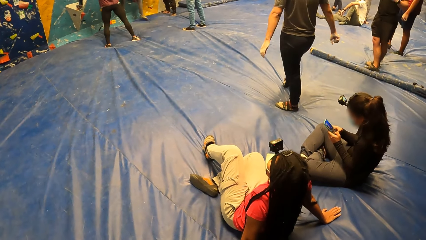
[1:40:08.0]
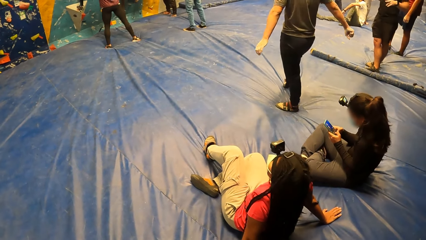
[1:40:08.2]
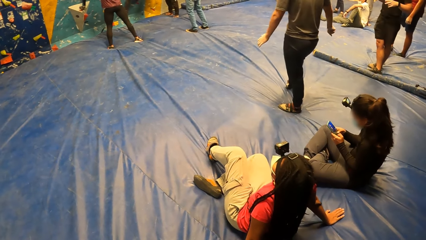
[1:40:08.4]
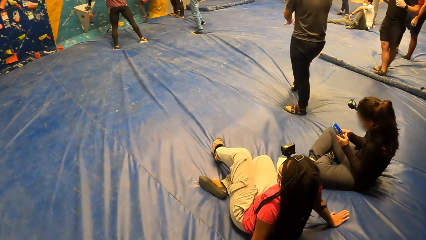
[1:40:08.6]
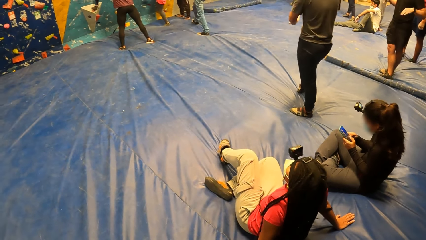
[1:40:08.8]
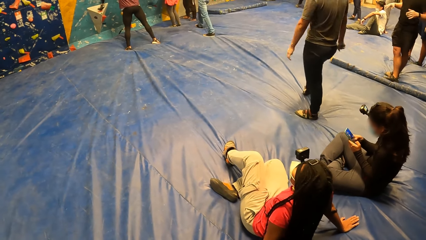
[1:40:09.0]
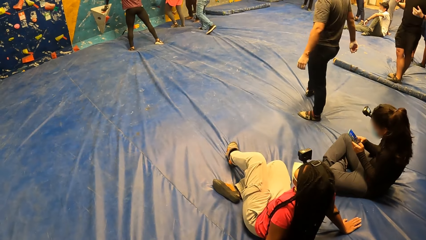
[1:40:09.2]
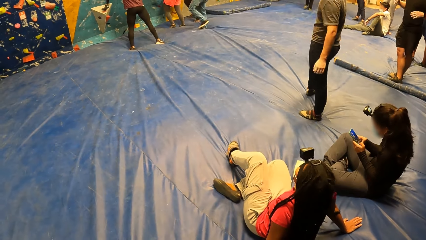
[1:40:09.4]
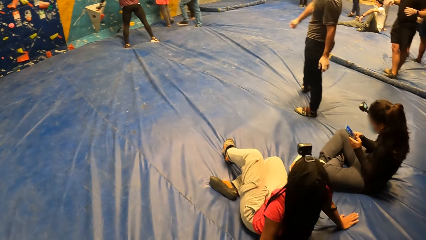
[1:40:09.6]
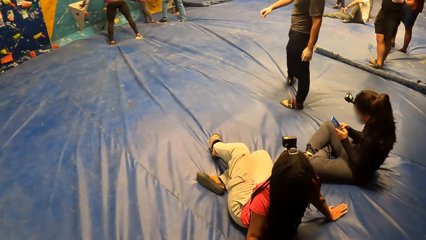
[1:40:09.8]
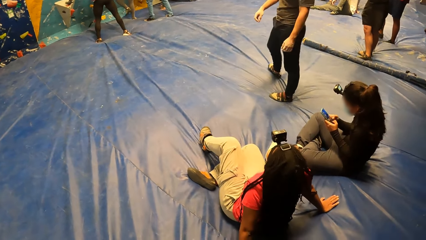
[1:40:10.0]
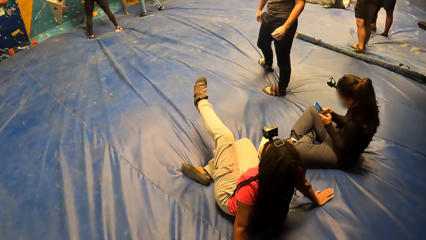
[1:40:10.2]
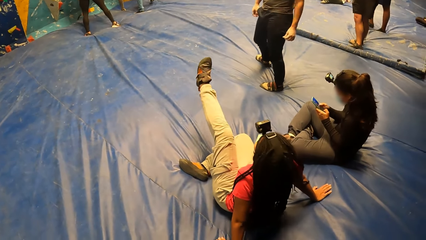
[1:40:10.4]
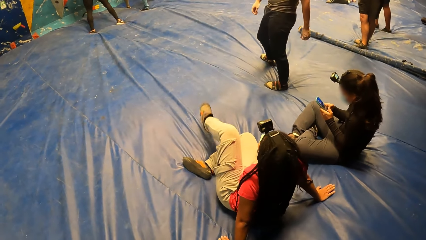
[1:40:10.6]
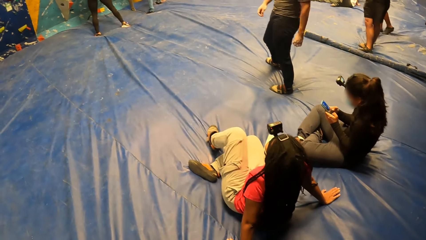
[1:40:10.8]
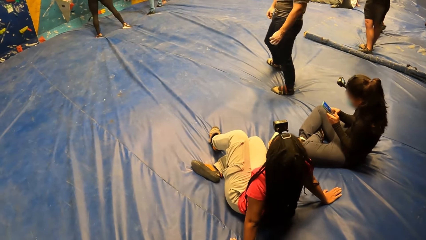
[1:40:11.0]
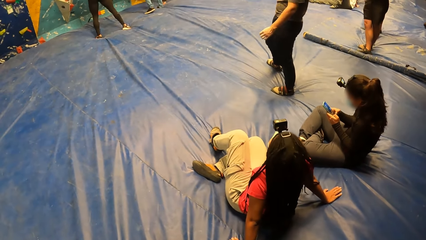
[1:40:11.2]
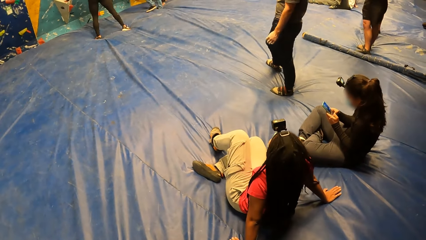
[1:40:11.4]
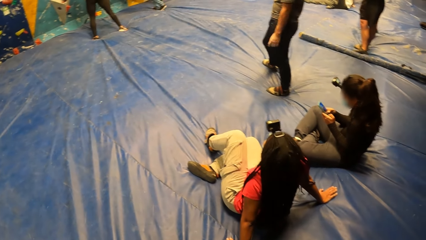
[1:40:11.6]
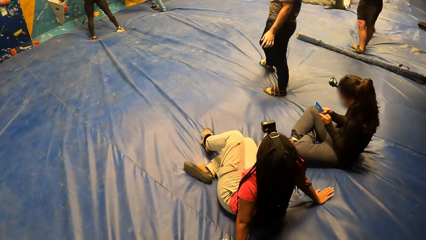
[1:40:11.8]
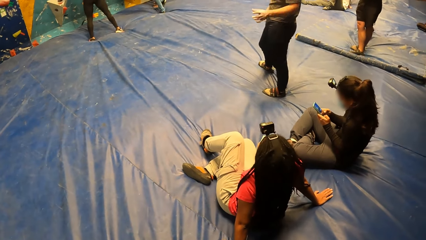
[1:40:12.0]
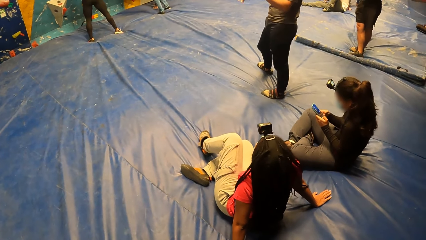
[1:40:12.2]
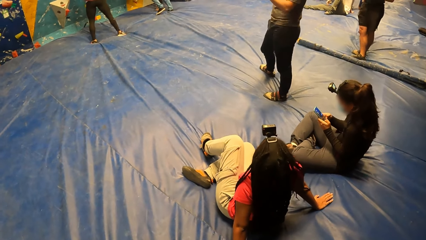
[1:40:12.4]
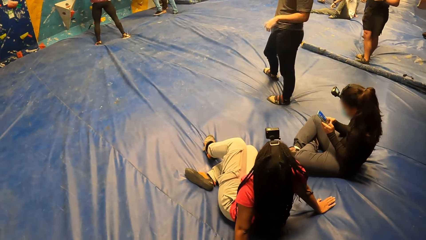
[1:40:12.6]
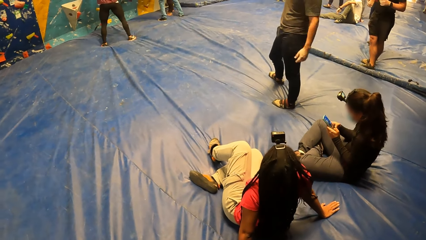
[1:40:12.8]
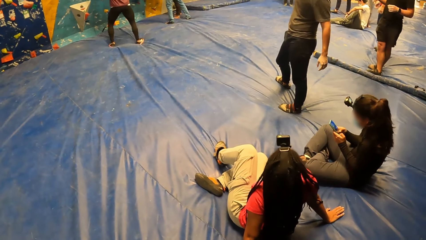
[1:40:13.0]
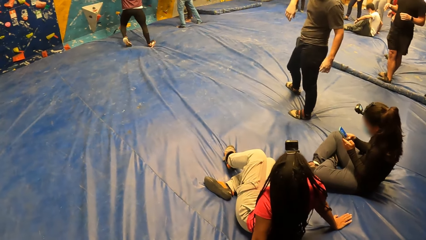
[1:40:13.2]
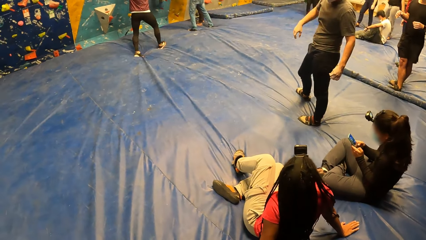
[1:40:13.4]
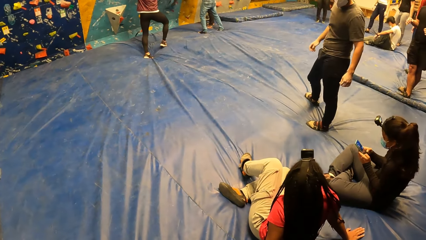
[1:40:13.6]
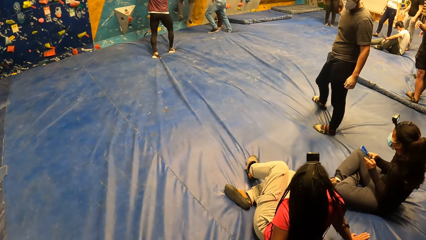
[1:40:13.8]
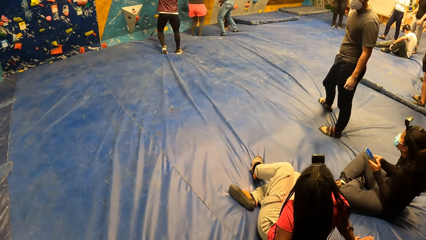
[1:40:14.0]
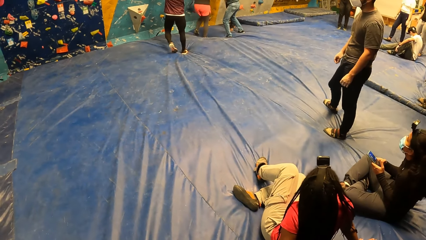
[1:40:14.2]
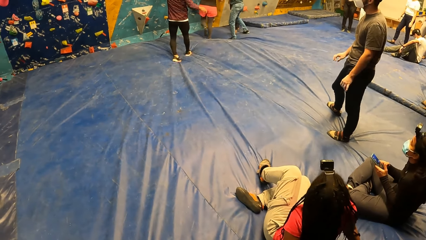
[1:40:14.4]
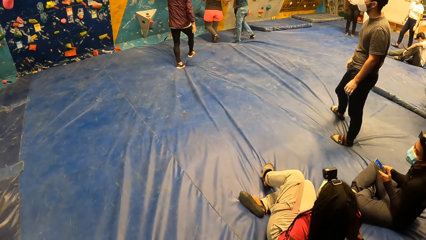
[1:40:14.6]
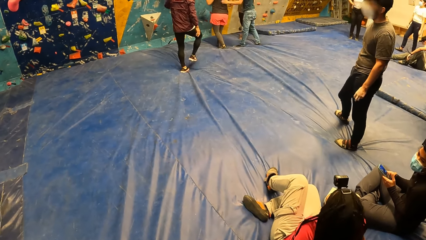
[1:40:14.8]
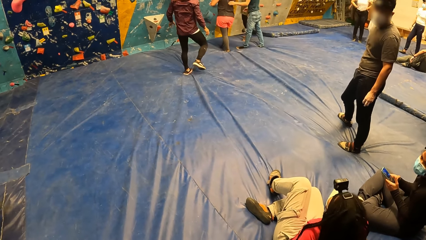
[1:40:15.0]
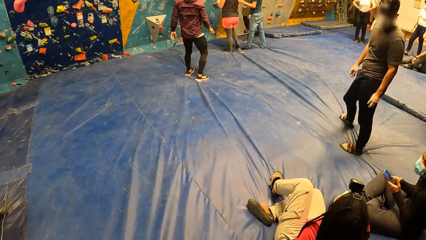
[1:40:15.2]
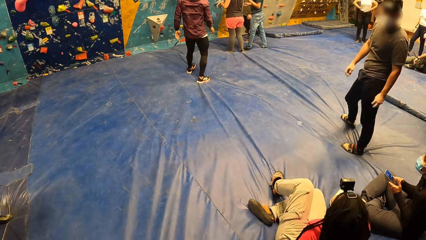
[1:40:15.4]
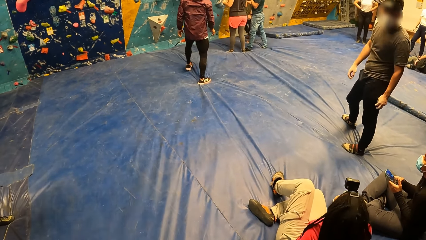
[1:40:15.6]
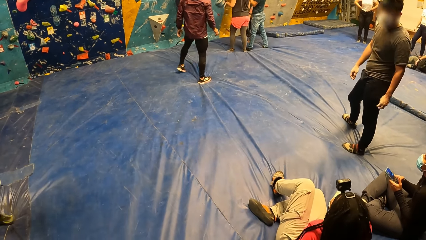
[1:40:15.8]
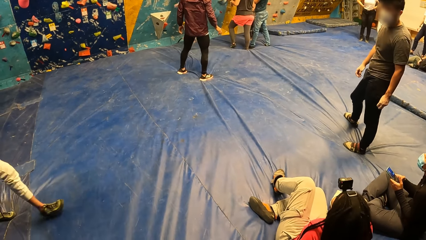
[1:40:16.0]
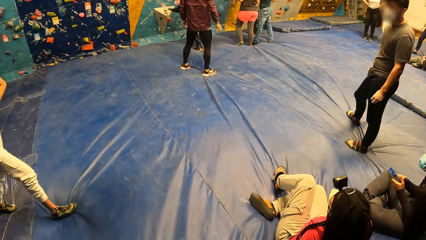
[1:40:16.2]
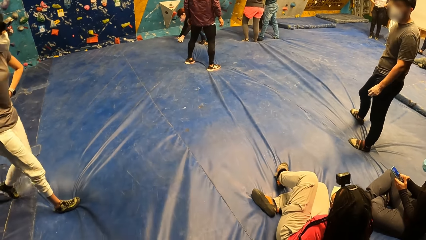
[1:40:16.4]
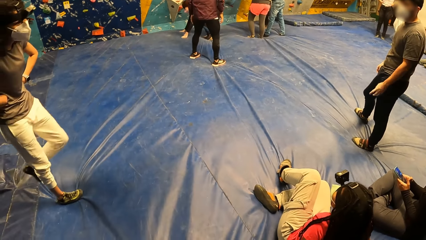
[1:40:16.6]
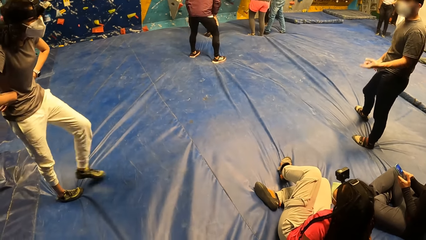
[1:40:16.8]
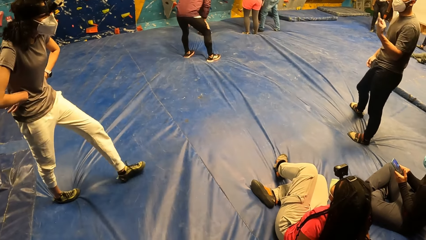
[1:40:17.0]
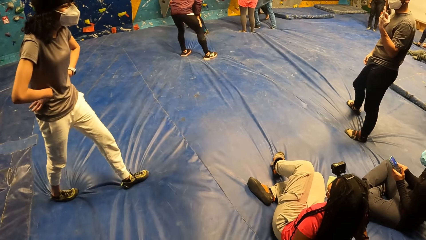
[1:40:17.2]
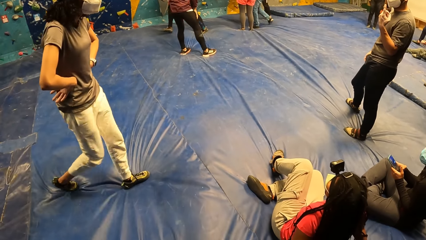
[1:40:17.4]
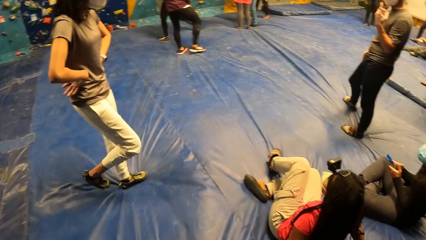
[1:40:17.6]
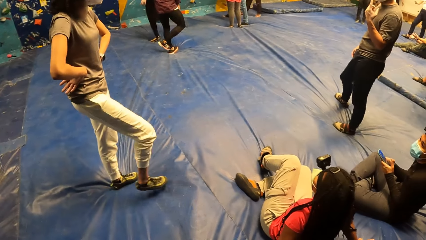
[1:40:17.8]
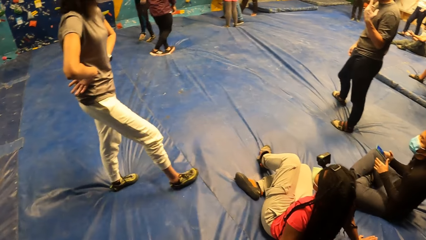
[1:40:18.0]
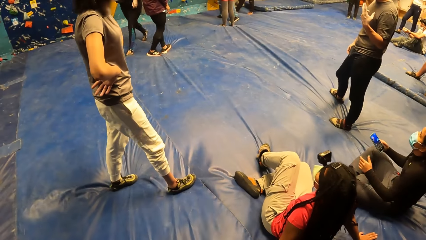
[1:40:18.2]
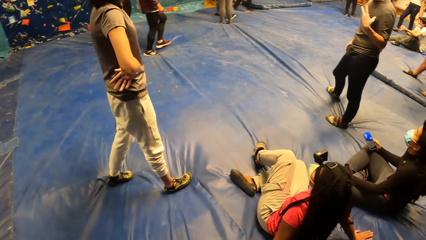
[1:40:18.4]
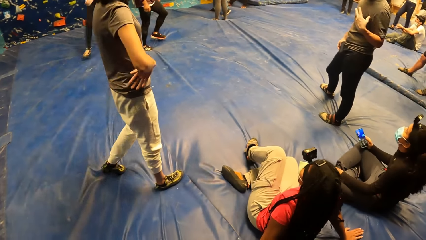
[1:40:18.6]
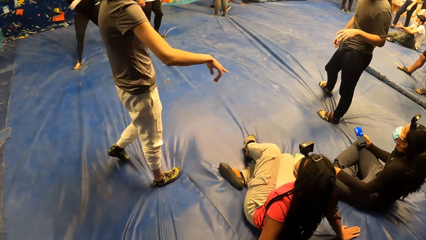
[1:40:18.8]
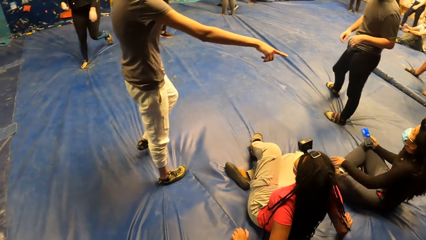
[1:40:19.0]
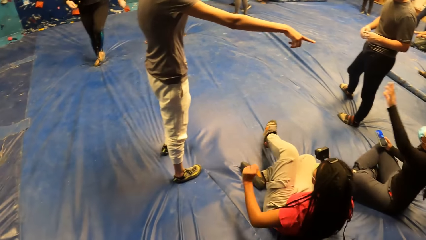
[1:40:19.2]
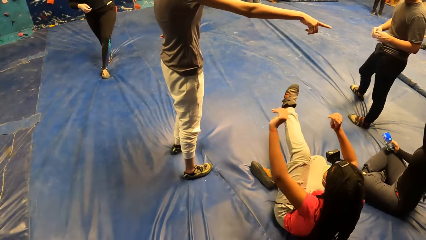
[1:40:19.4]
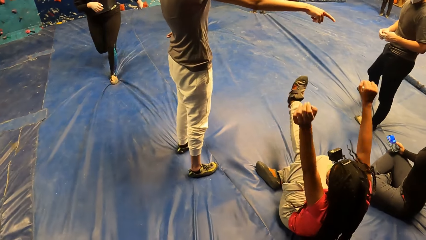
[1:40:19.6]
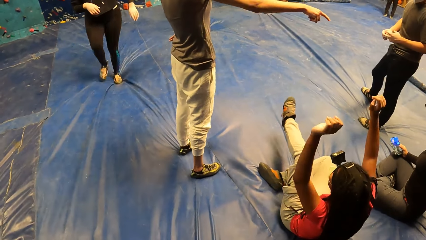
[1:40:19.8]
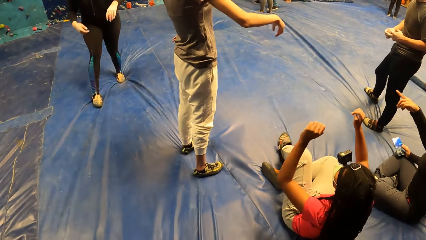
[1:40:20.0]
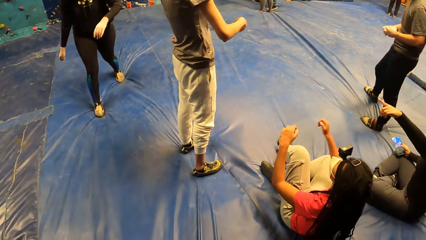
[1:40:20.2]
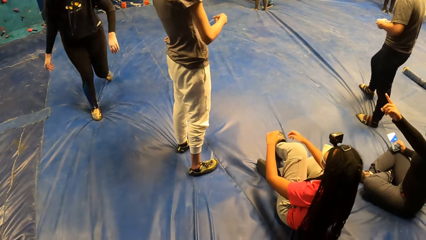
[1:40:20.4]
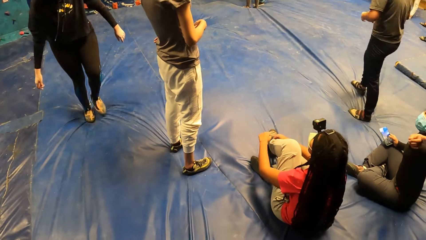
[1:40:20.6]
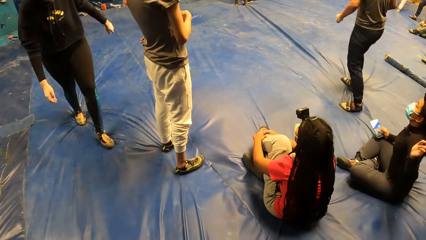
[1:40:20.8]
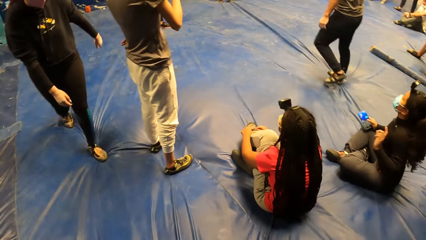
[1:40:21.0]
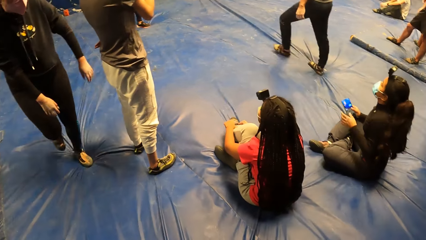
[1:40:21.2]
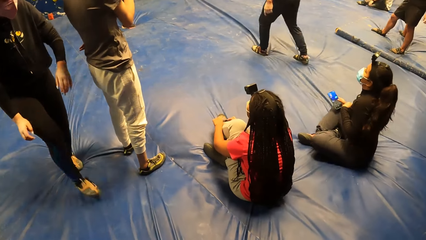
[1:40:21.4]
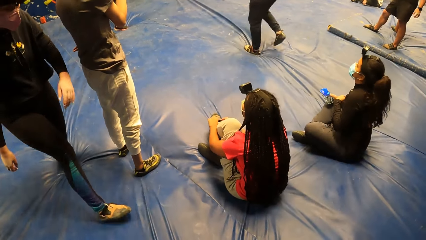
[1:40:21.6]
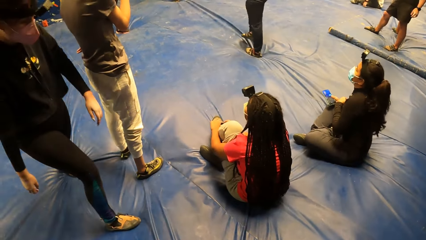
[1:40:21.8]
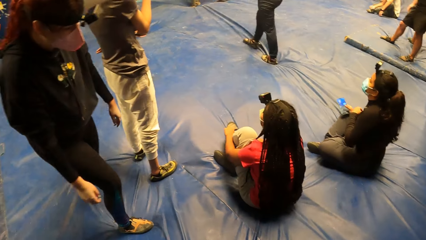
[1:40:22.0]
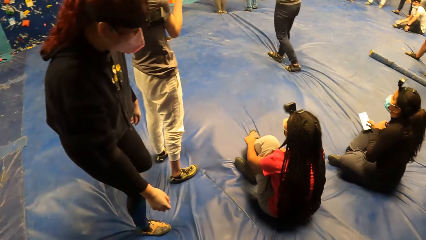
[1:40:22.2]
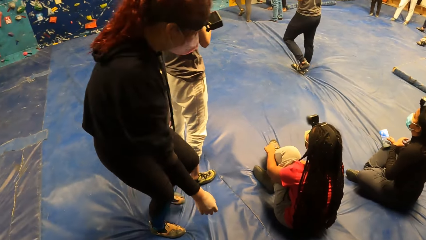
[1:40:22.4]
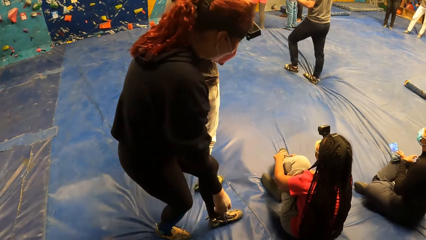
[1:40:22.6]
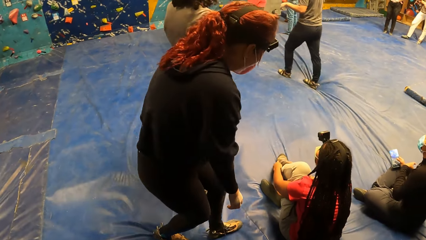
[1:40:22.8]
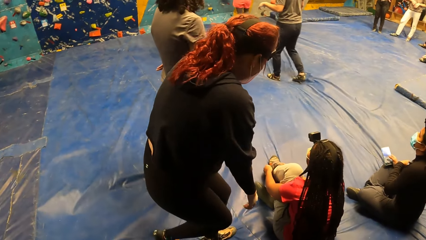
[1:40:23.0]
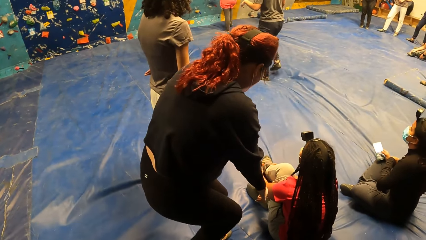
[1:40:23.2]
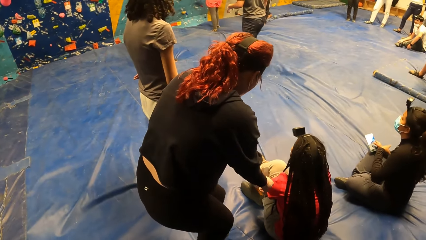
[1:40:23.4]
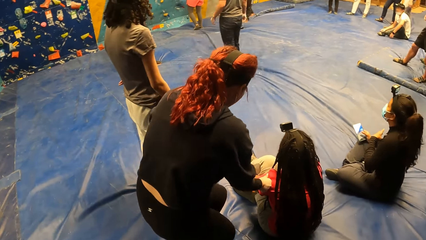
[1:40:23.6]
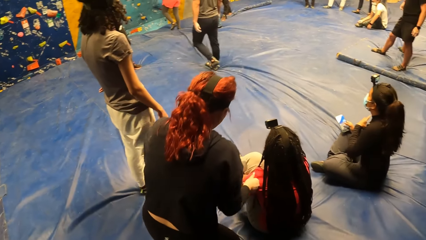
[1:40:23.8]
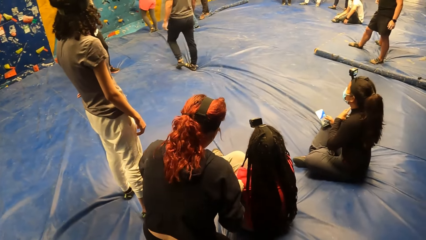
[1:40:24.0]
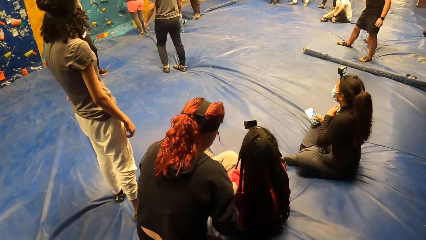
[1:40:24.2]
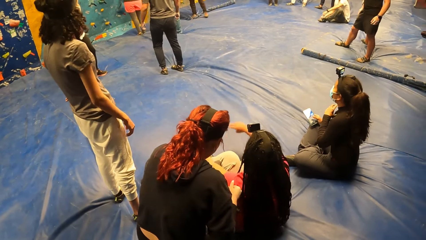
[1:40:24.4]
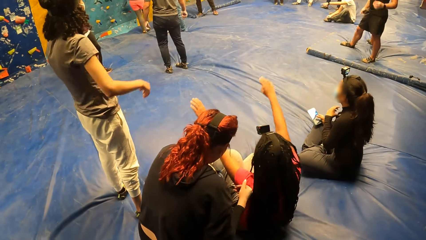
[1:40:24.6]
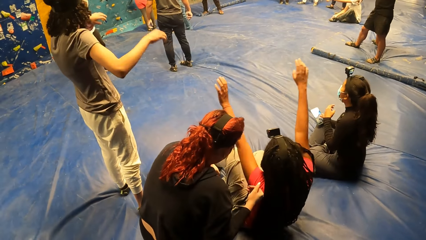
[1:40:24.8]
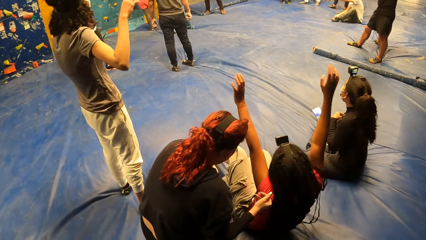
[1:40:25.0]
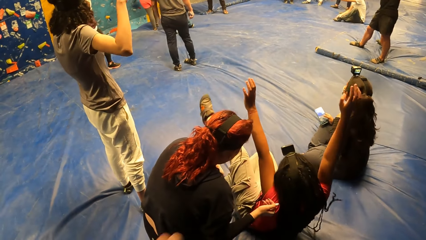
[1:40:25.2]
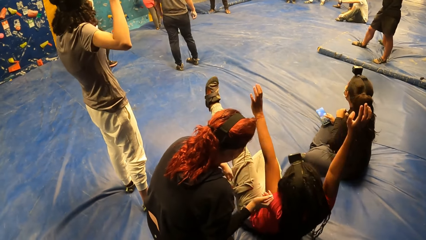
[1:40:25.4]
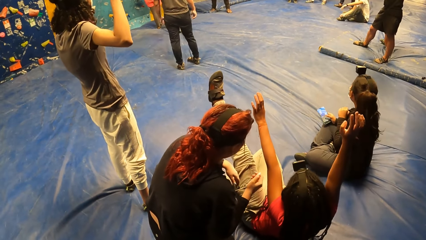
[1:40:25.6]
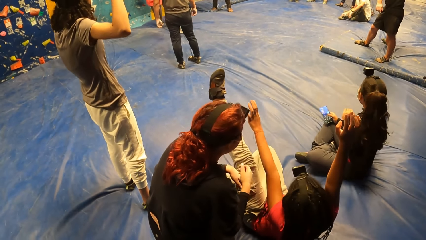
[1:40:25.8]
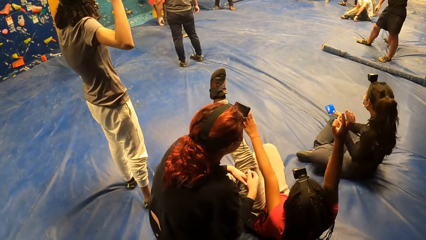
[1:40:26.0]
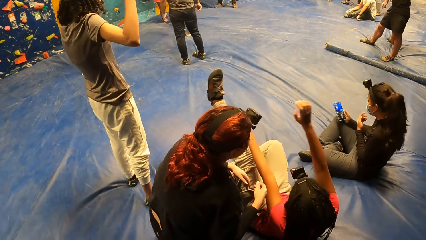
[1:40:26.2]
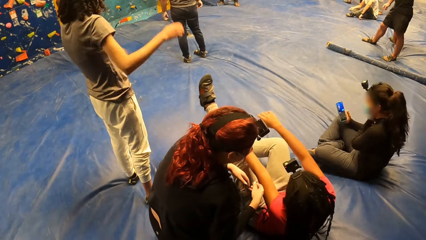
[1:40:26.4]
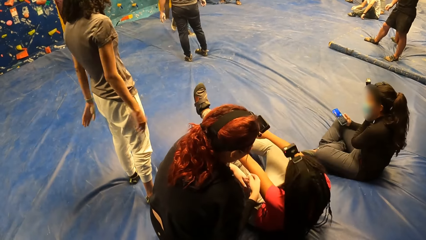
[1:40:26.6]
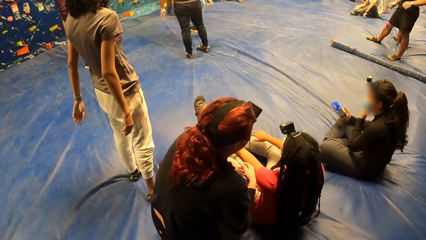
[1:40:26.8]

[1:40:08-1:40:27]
A woman interacts with another woman and a third woman. Another woman sits on the floor and touches the first woman with her right hand.
